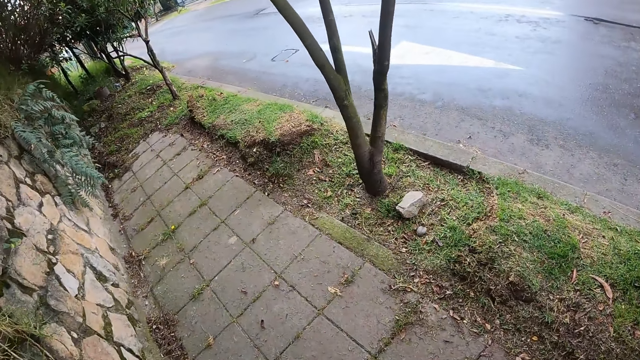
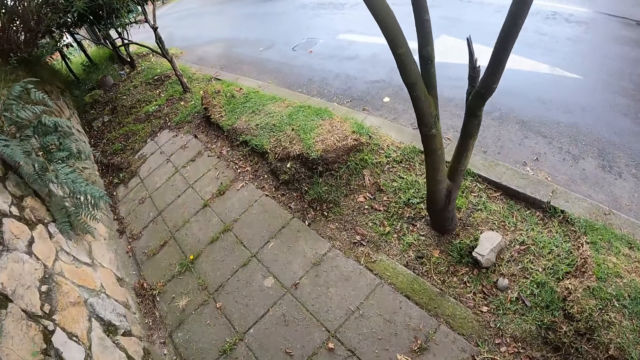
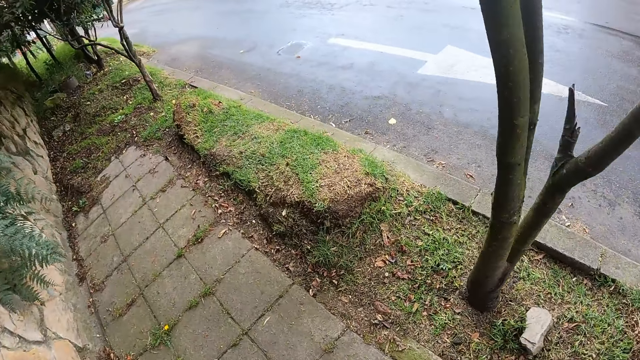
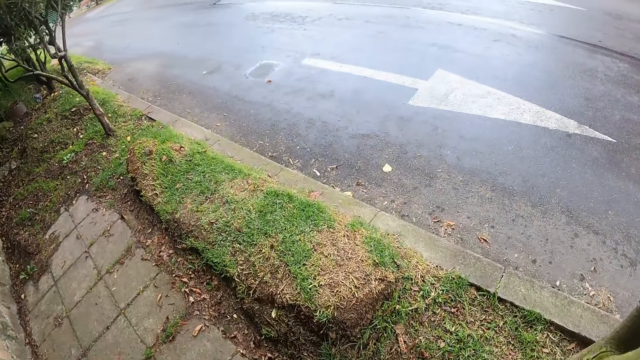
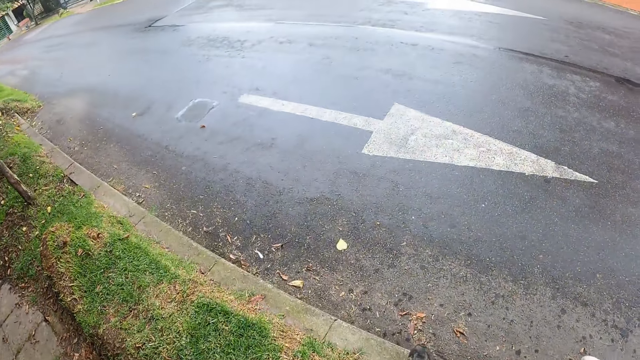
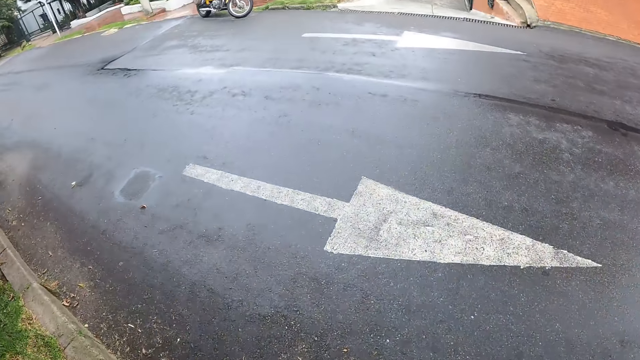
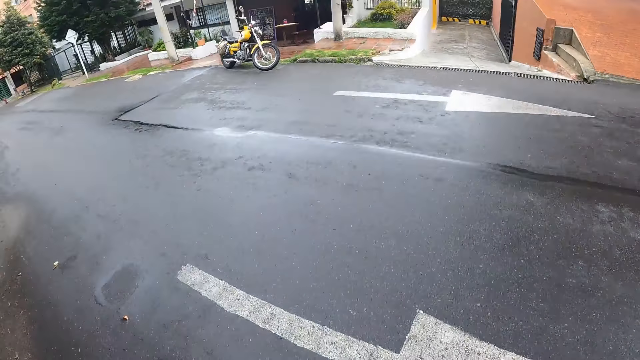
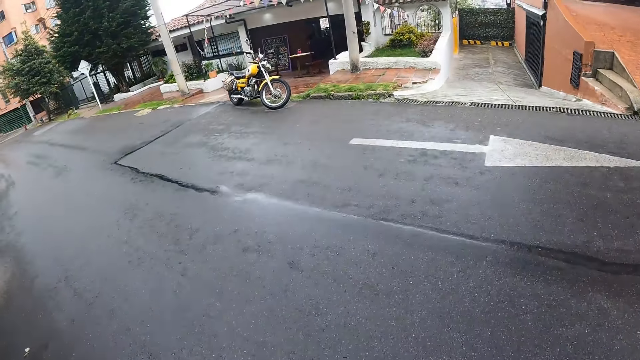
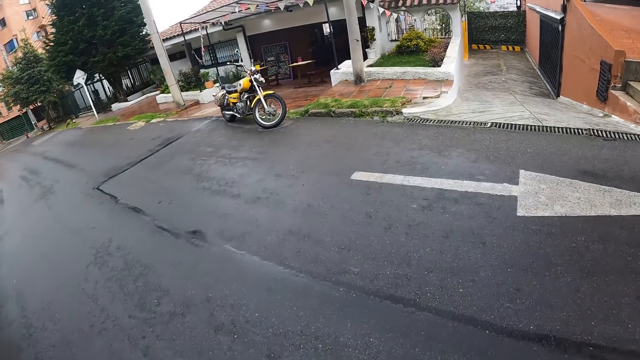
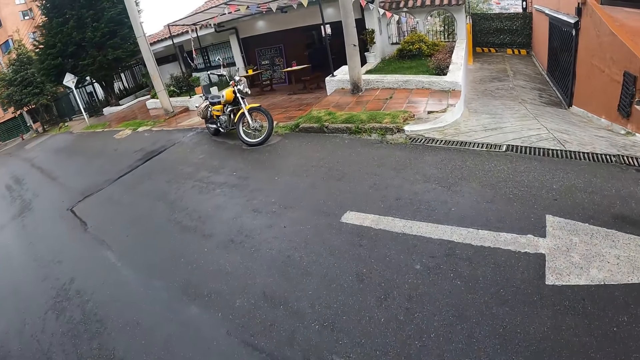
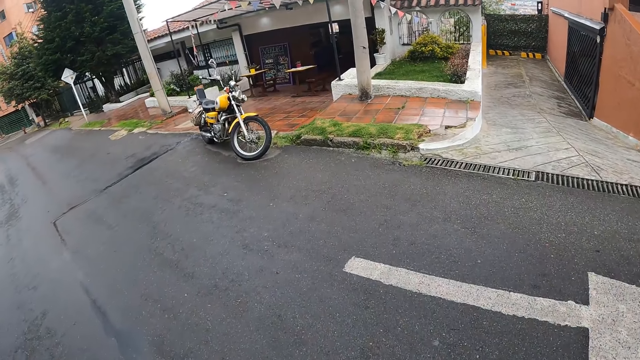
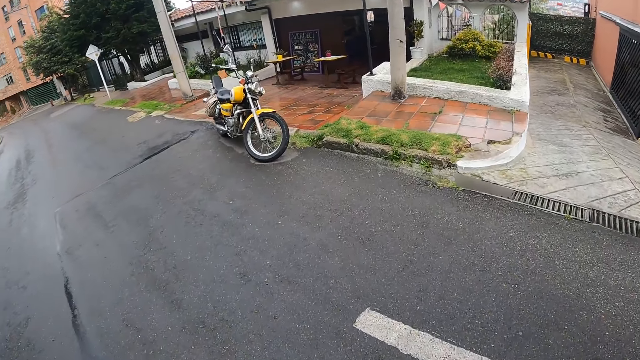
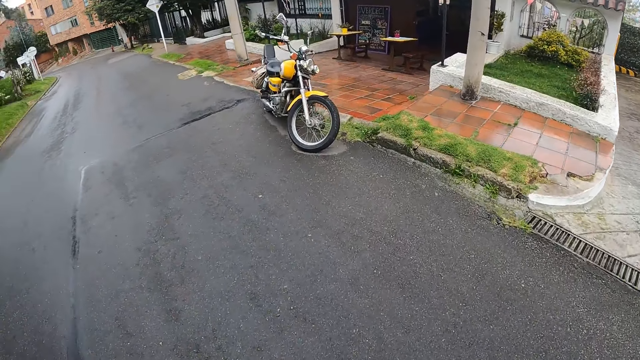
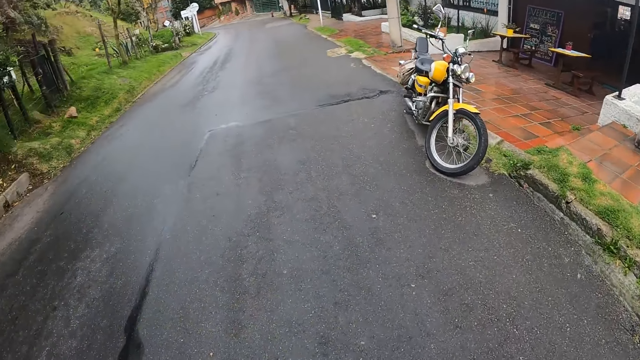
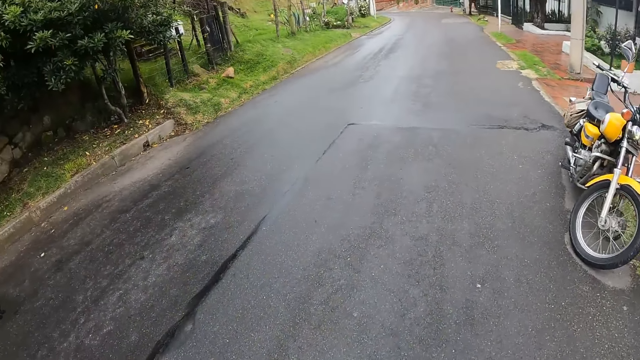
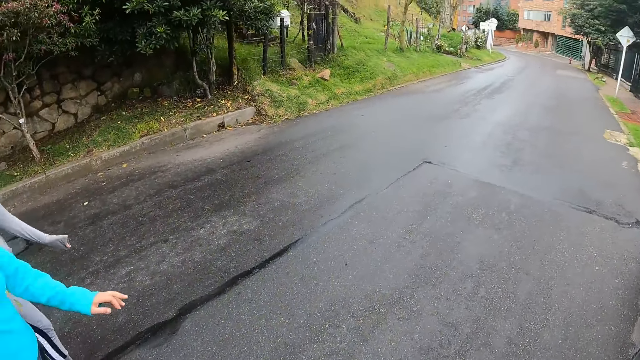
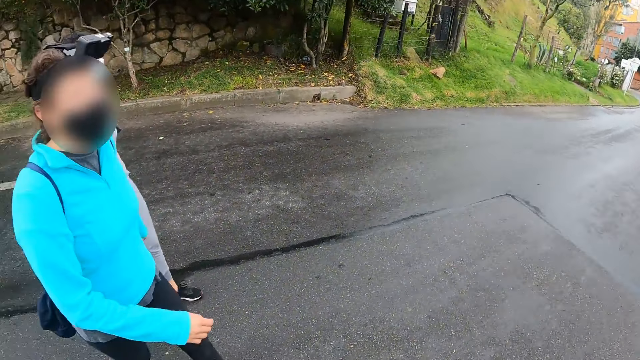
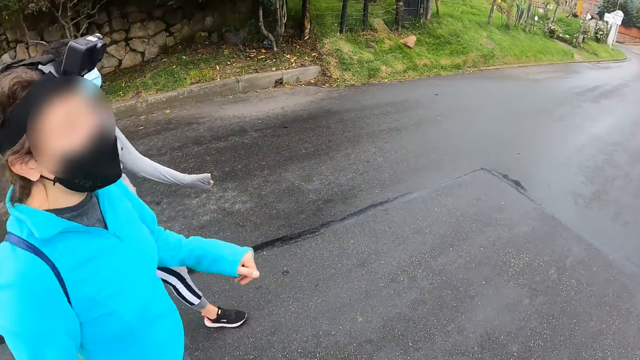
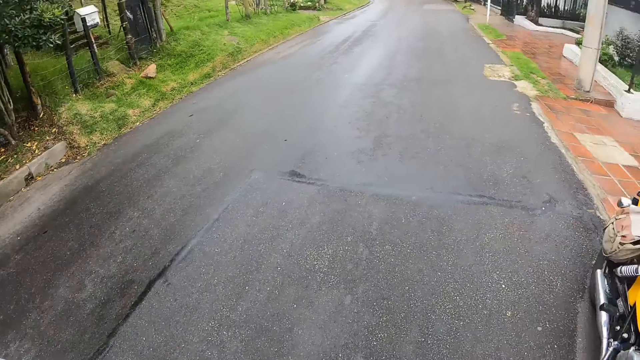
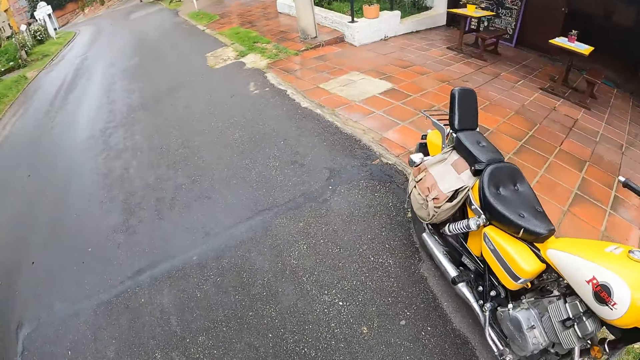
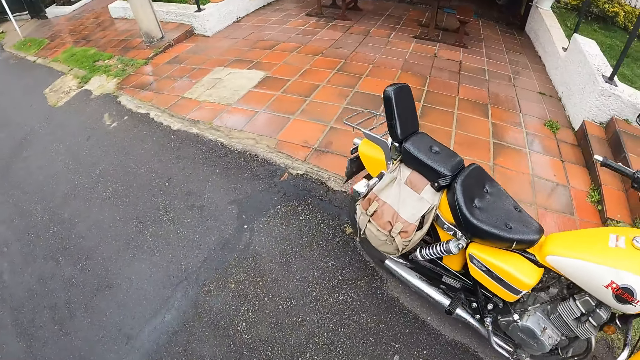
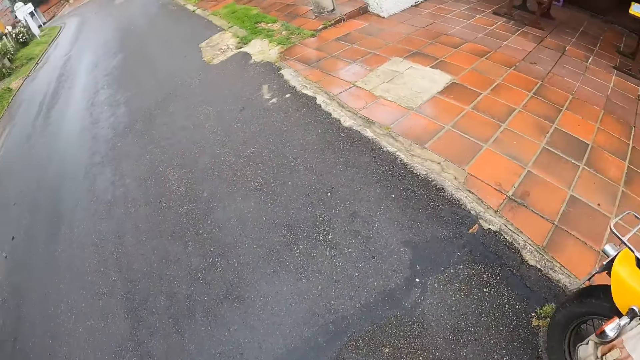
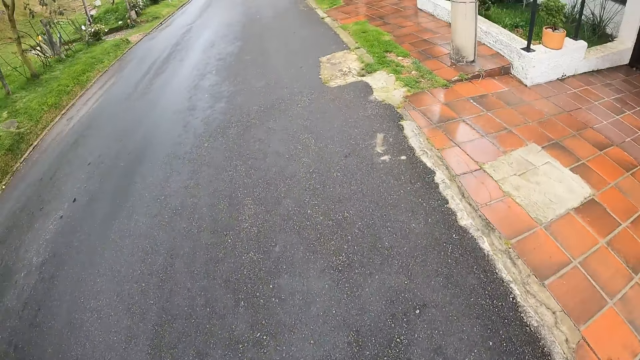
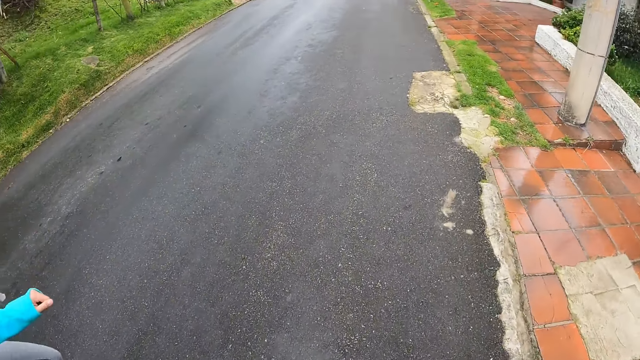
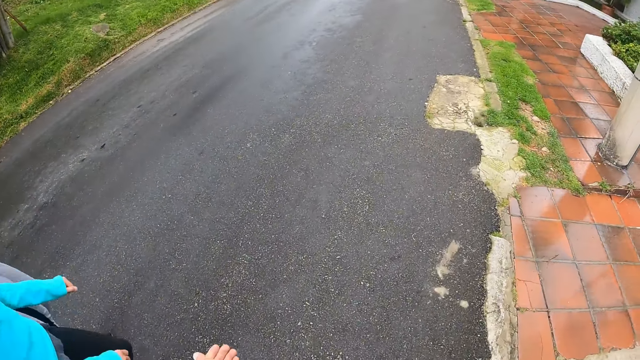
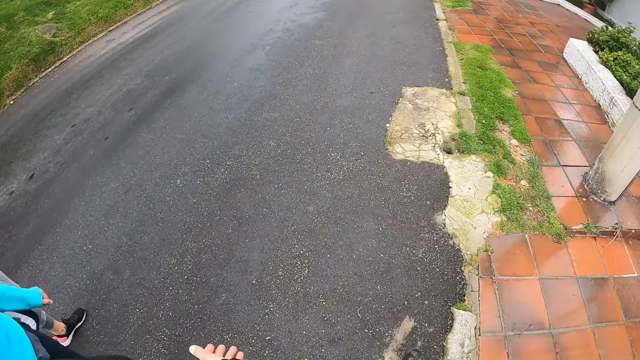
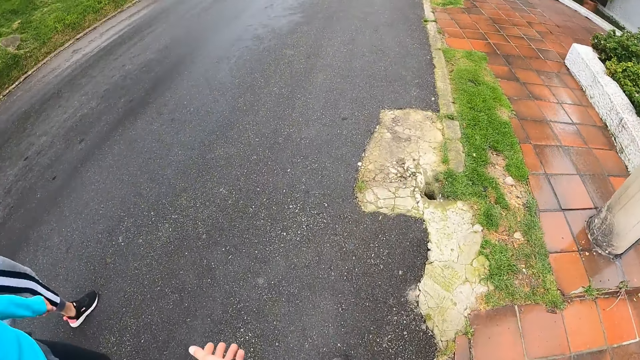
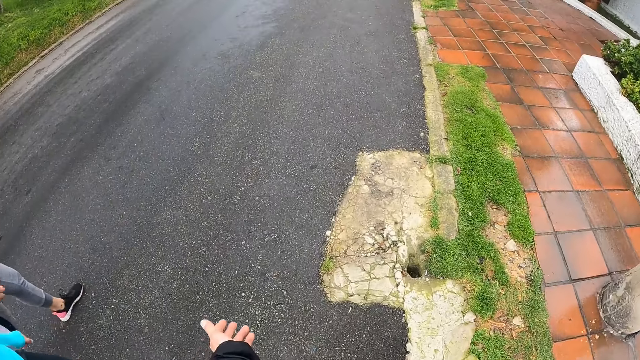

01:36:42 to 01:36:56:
The camera wearer crosses the road. They look around the road. They interact with a lady. They walk on the road with a woman and another woman.

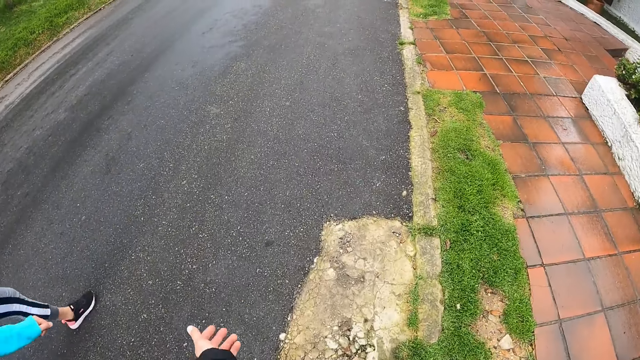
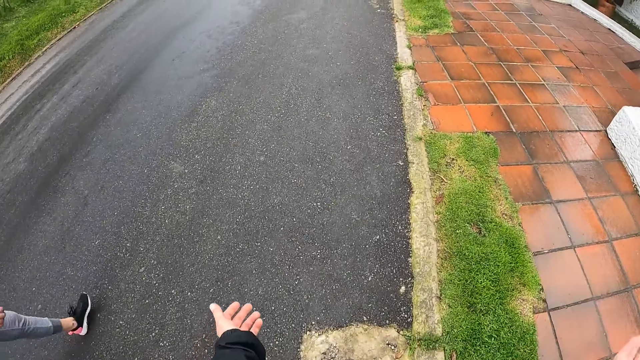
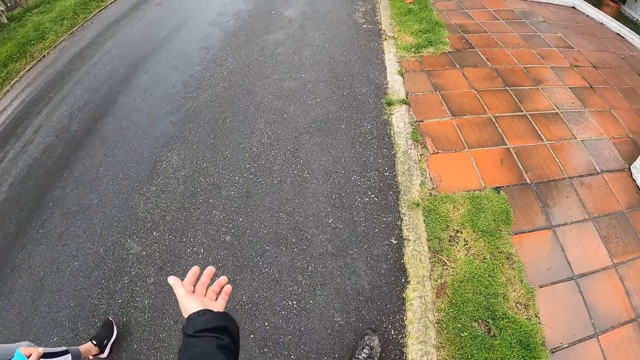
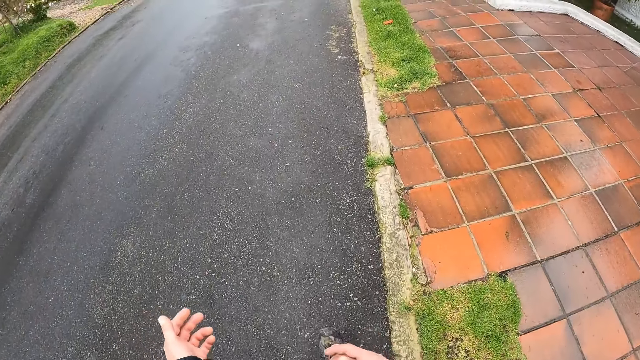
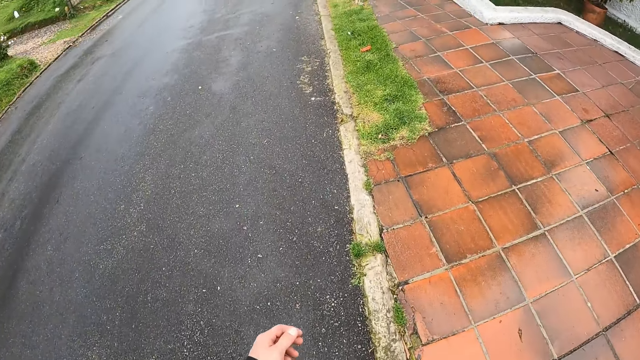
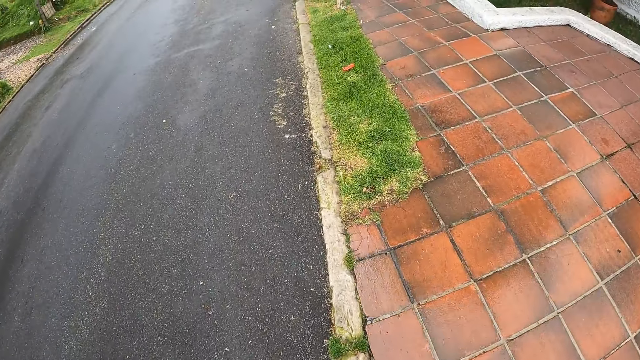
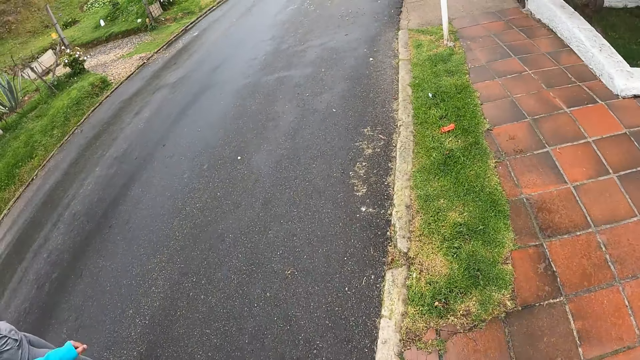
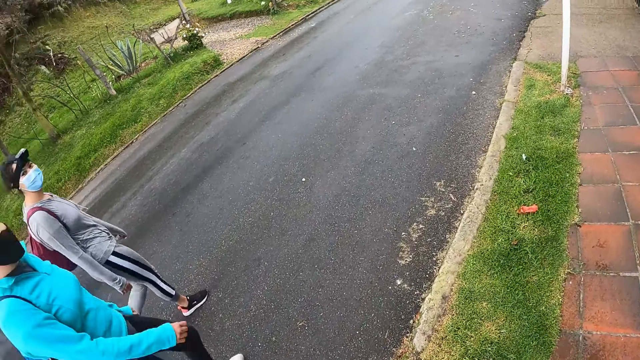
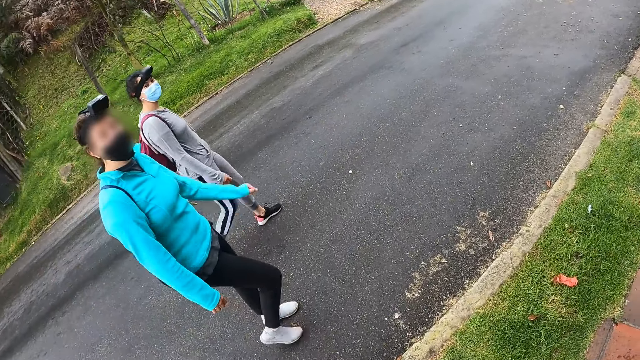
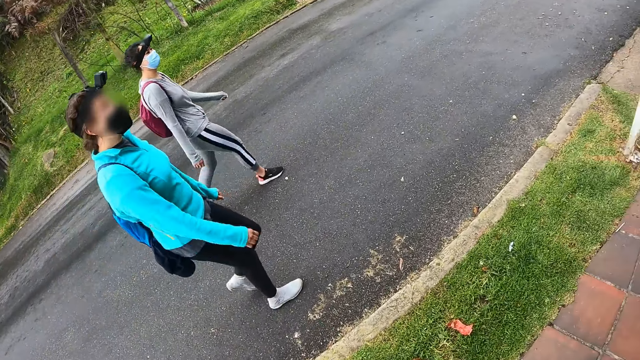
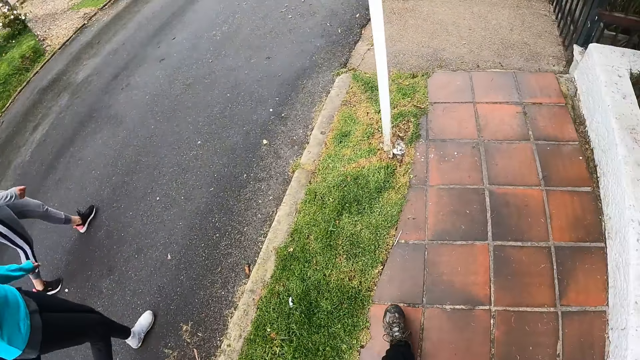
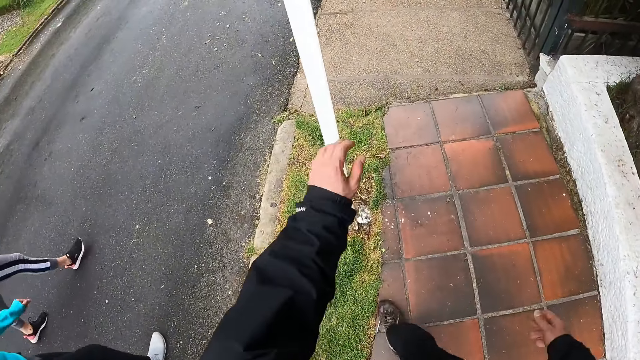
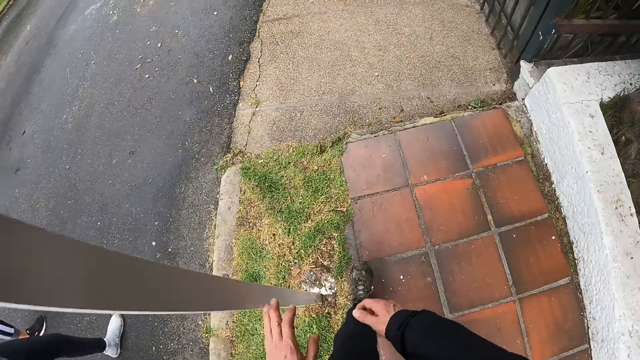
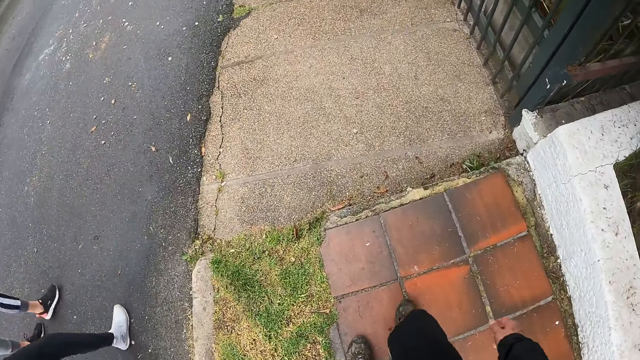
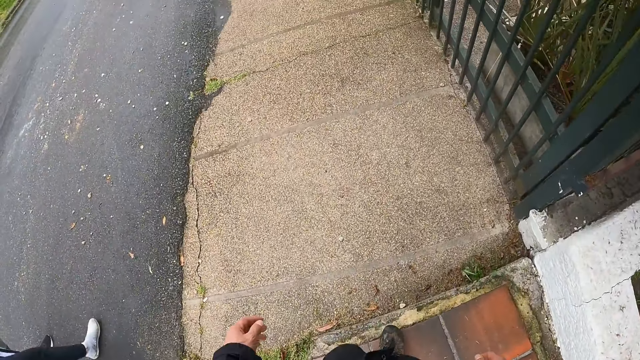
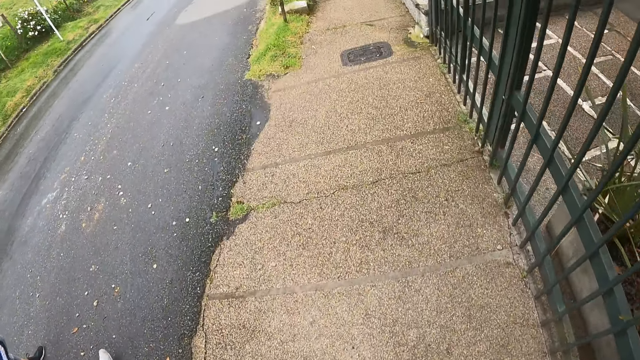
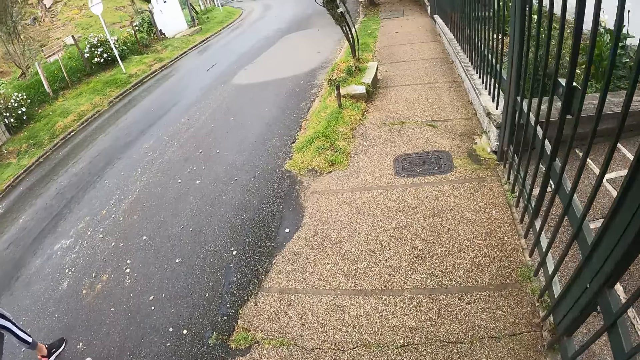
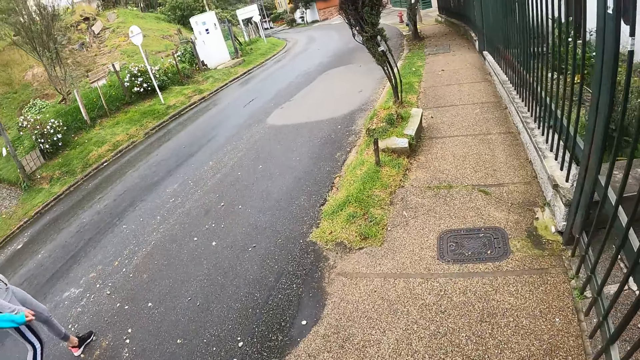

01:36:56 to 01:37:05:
The camera wearer waves his hands. He interacts with a lady. He walks on a sidewalk.
